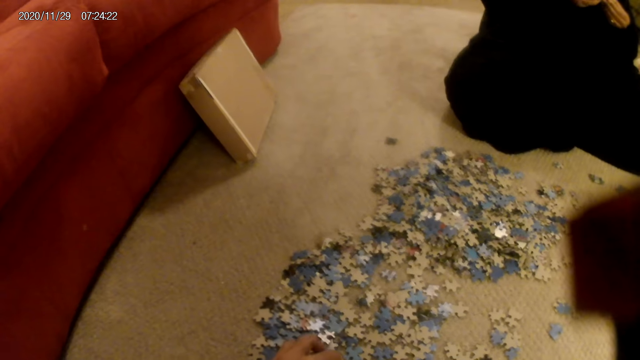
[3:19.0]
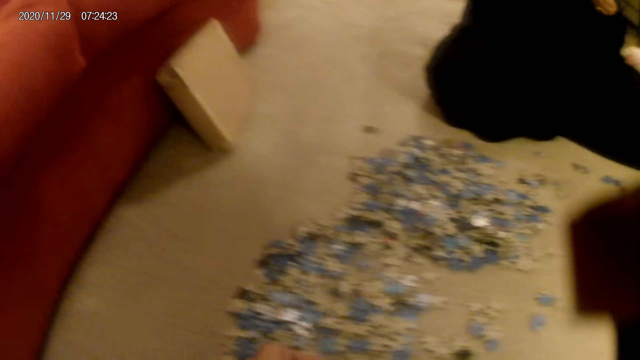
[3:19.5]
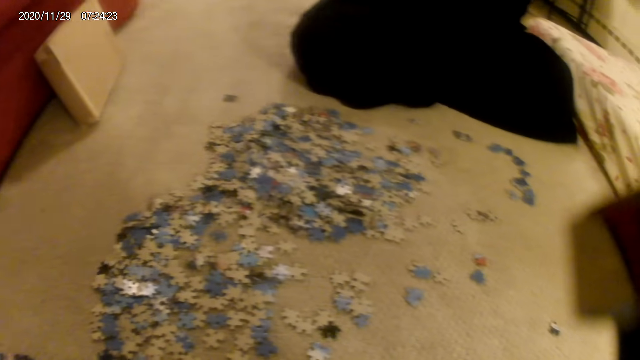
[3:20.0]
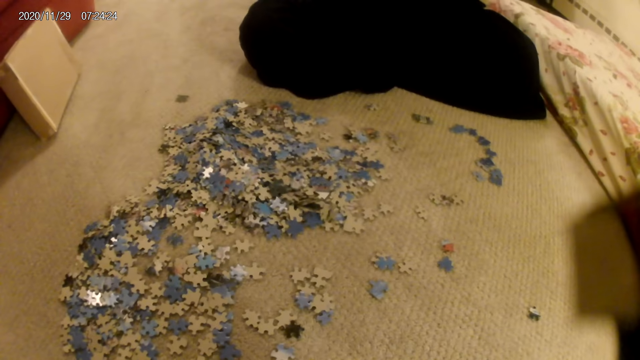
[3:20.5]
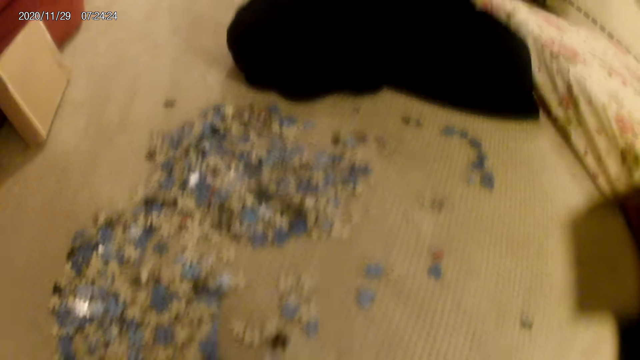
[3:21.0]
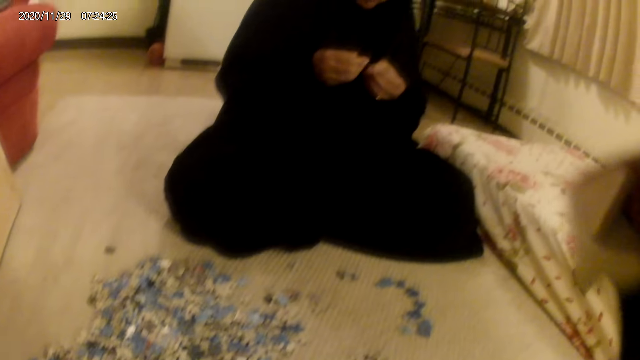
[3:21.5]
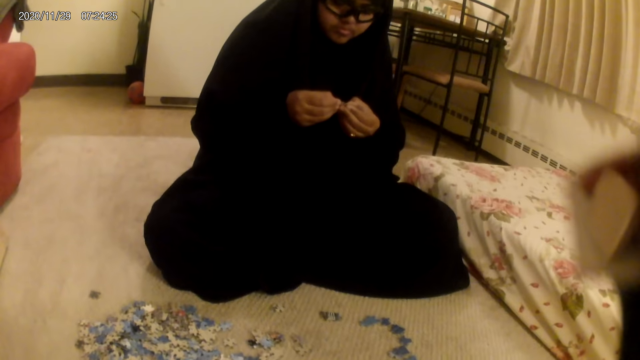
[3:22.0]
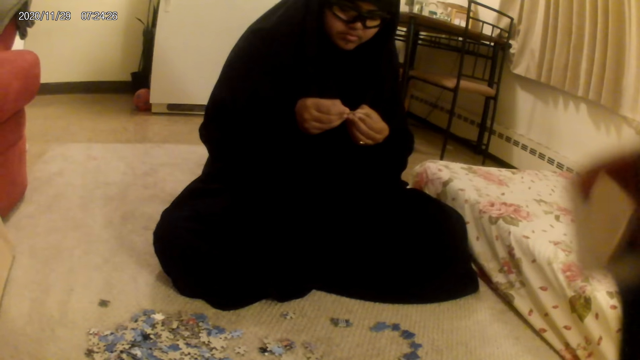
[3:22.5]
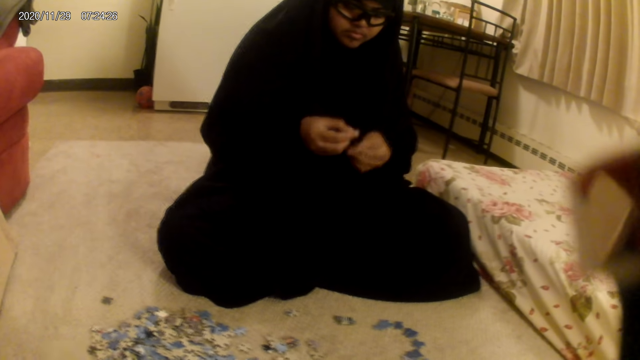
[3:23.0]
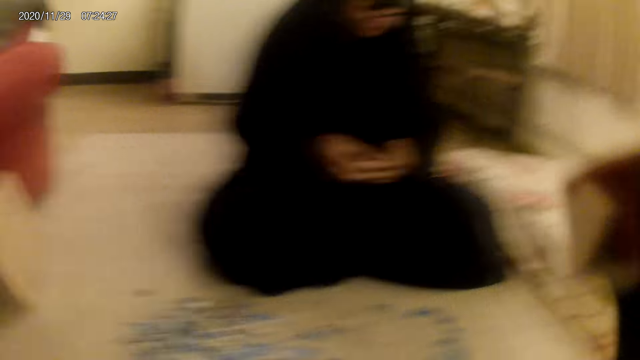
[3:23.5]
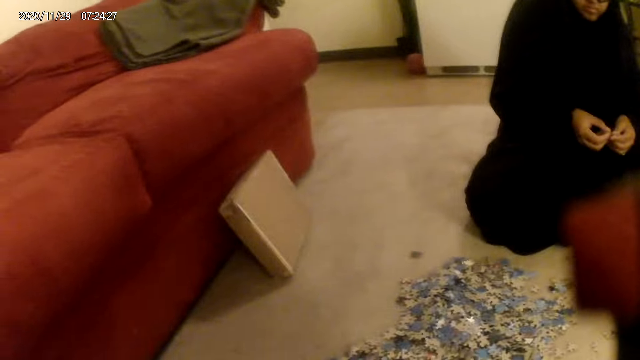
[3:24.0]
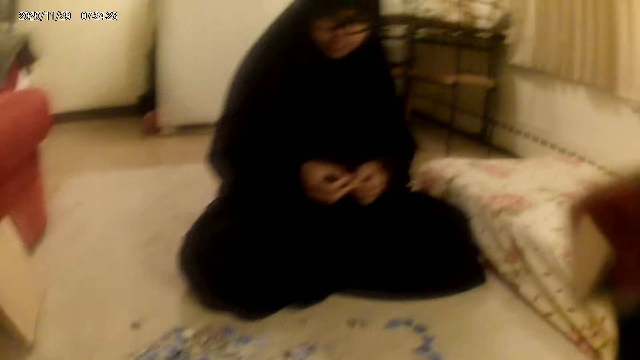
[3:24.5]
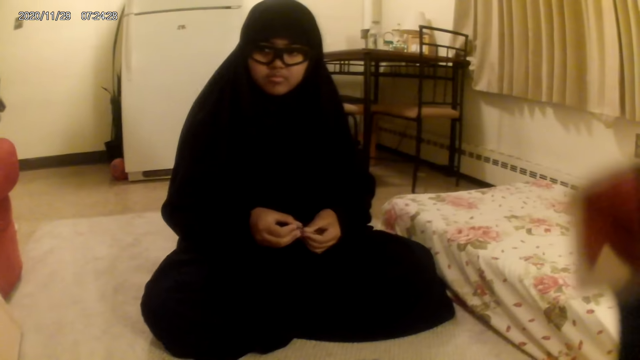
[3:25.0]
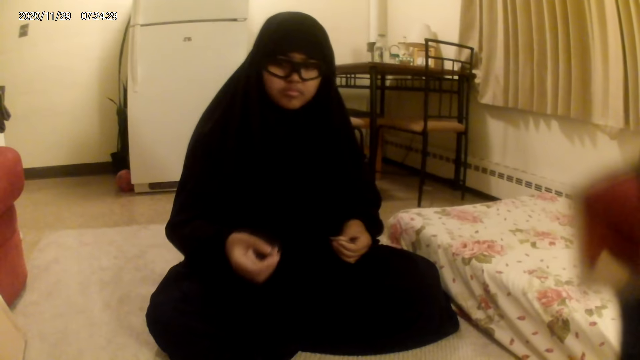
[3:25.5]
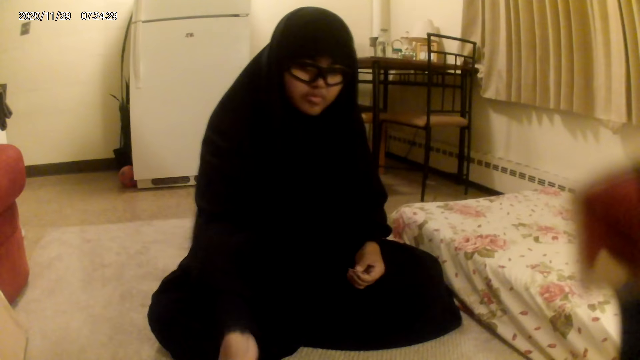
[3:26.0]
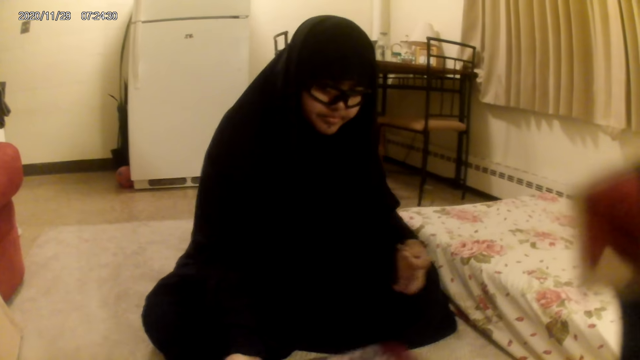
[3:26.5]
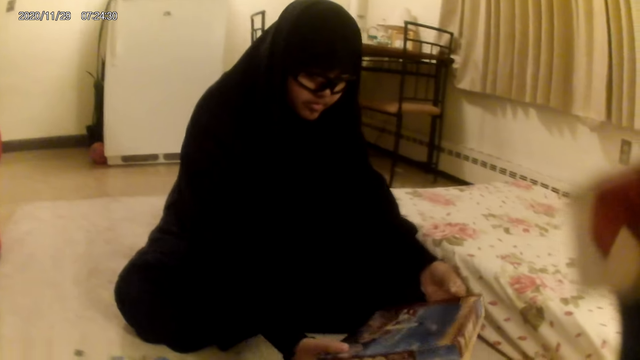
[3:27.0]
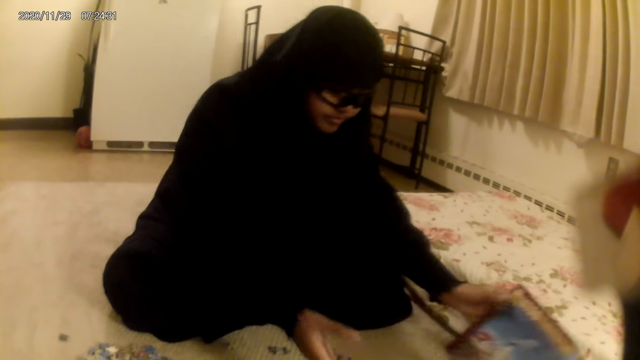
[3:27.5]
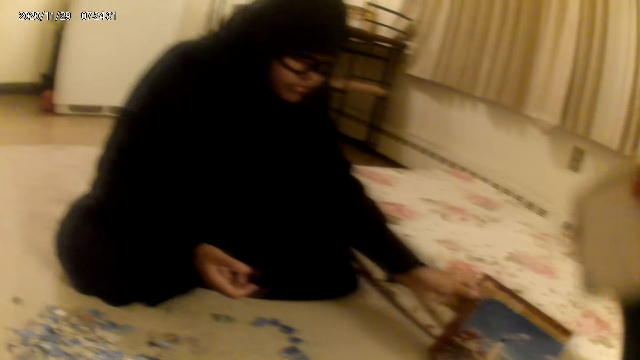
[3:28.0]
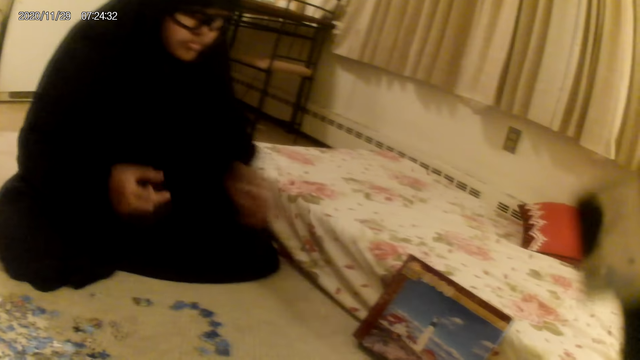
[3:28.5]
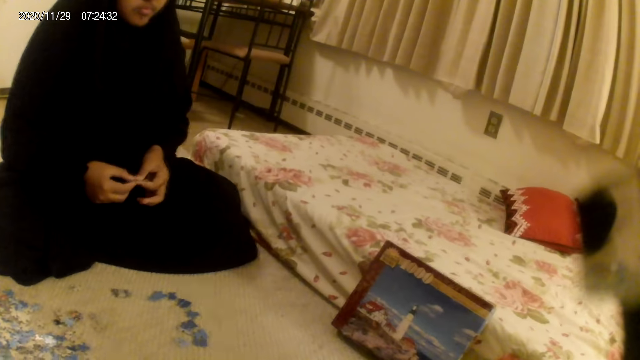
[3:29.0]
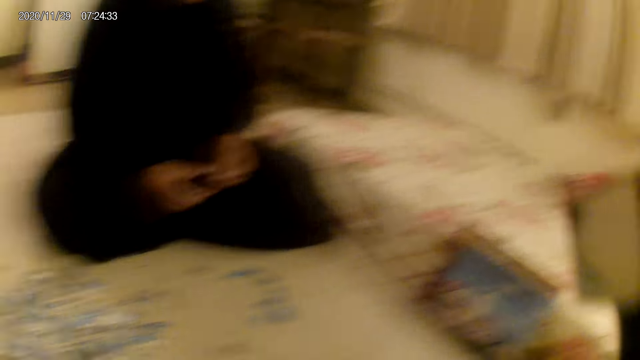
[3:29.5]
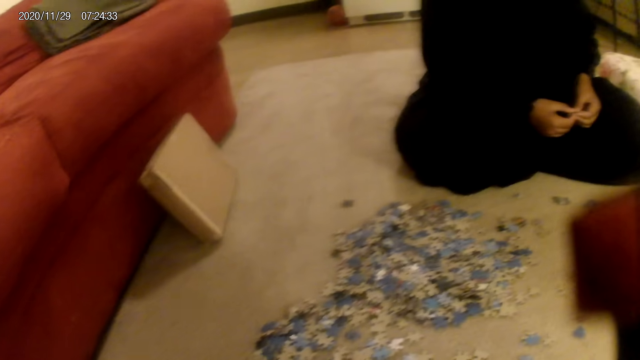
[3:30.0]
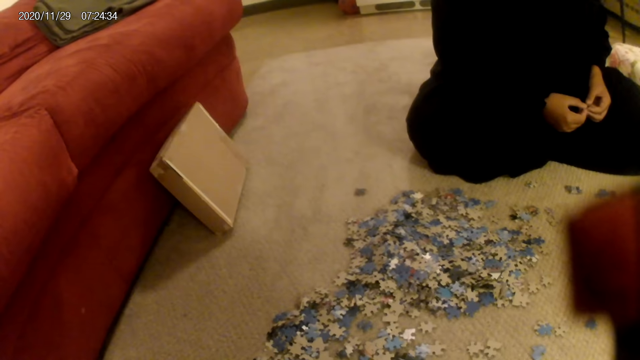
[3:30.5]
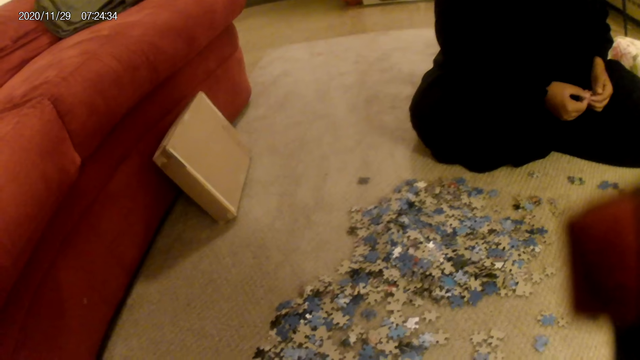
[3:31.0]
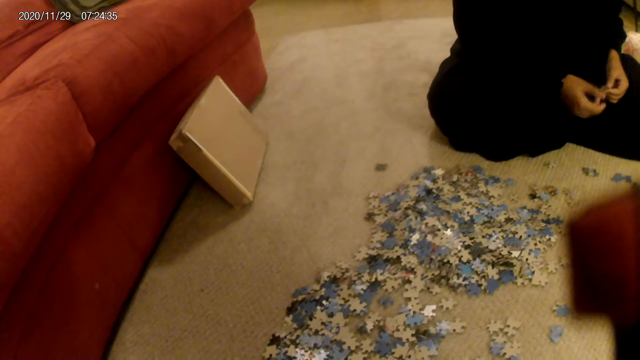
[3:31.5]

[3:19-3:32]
The camera wearer looks around. A woman holds a card on the hand. The camera wearer picks the card on the floor and looks around. The woman moves the card on the floor and moves a box on the floor. The woman puts the box against the bed. The camera wearer does something.

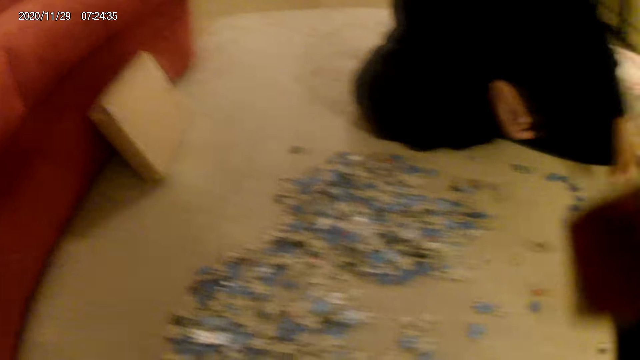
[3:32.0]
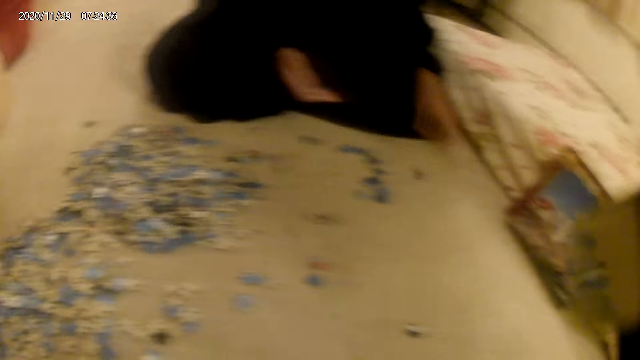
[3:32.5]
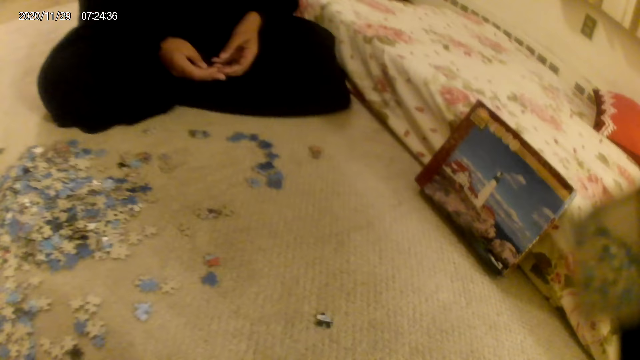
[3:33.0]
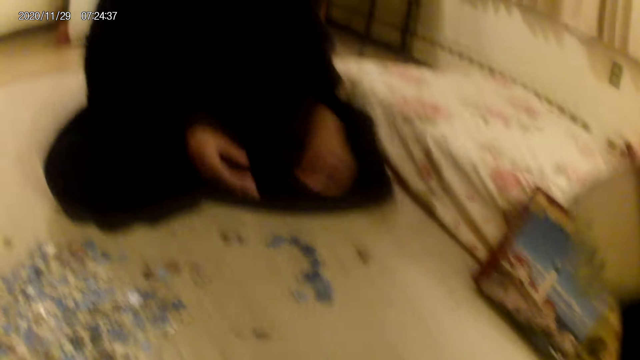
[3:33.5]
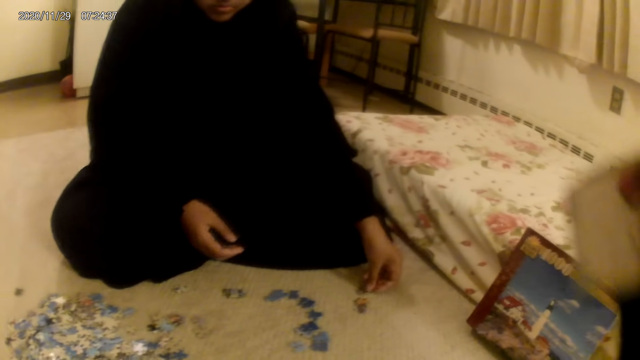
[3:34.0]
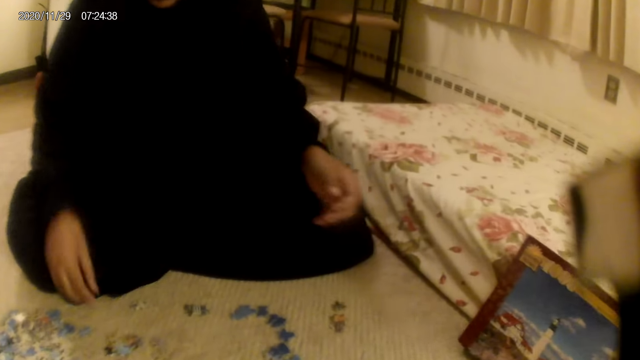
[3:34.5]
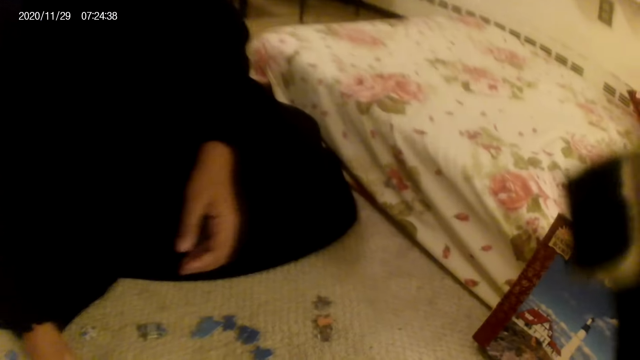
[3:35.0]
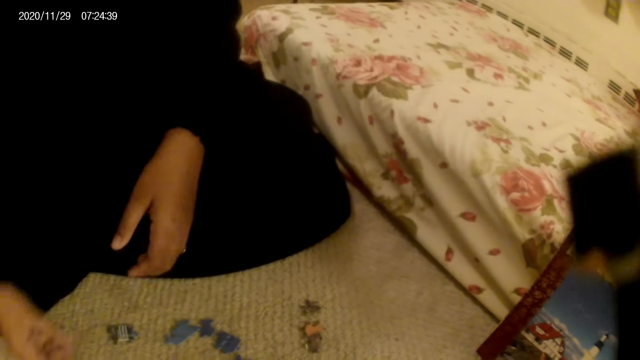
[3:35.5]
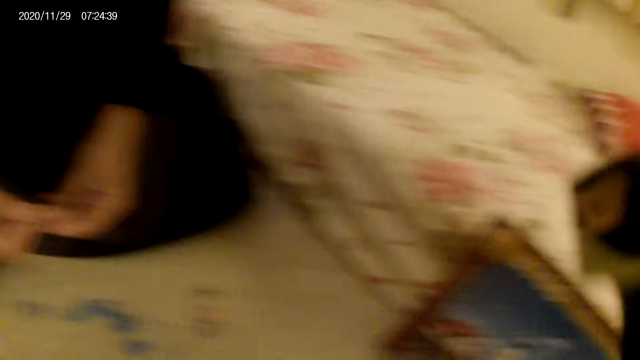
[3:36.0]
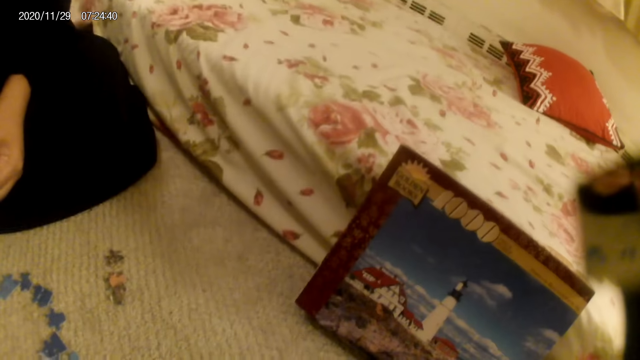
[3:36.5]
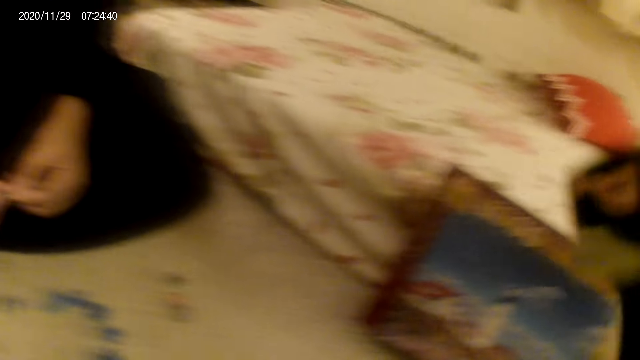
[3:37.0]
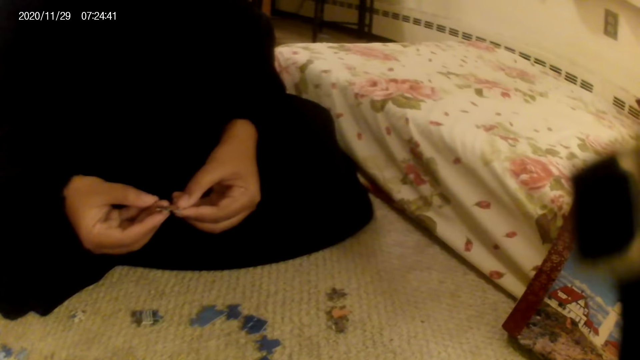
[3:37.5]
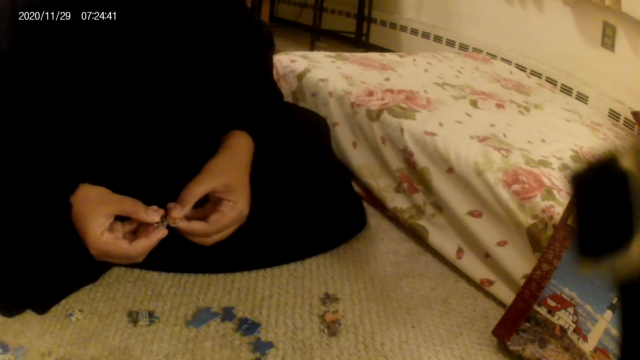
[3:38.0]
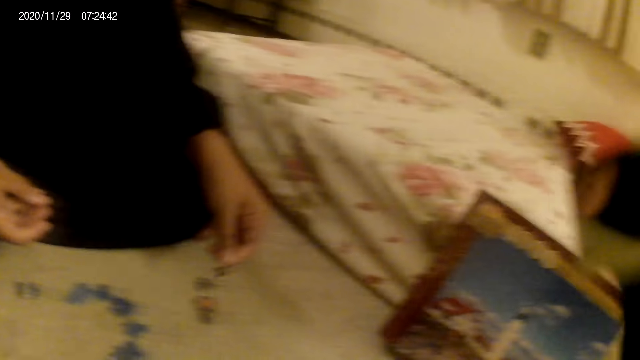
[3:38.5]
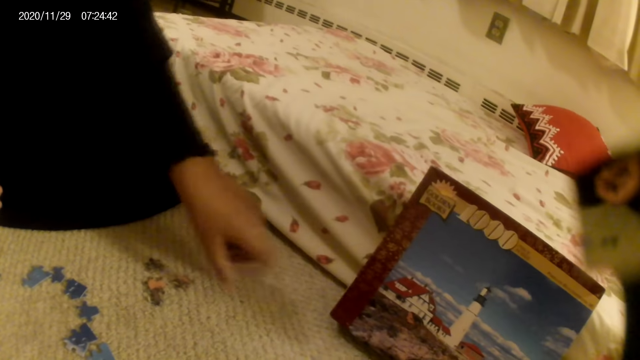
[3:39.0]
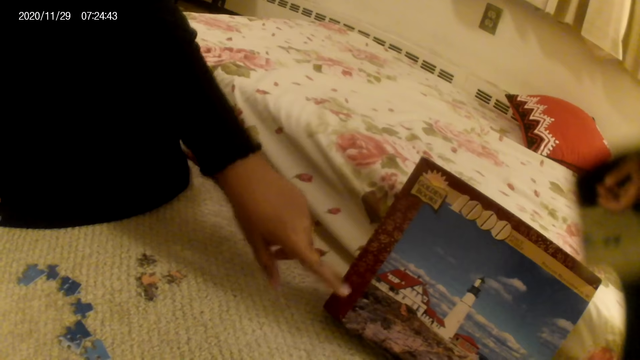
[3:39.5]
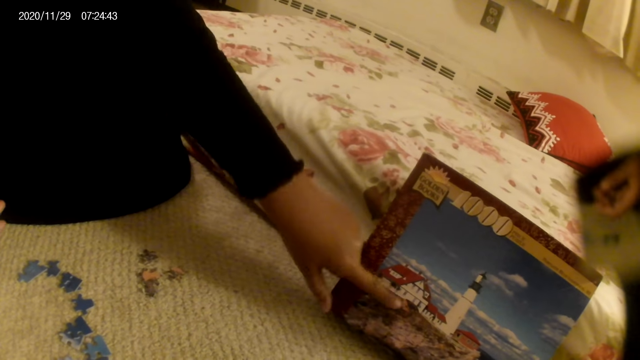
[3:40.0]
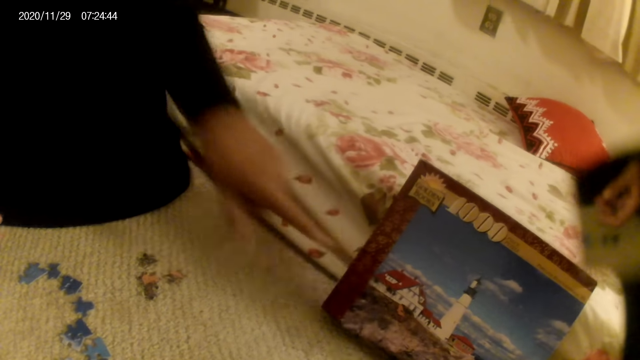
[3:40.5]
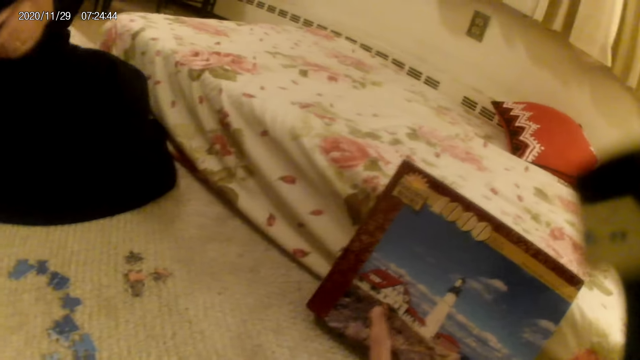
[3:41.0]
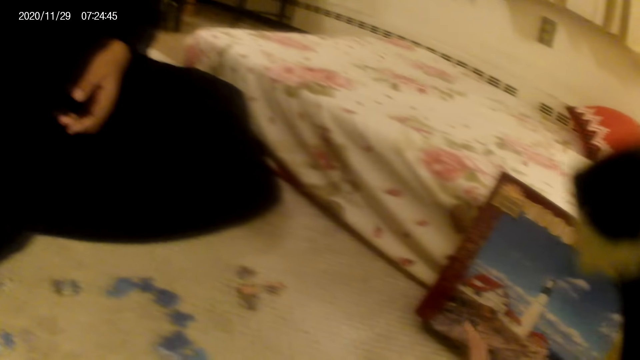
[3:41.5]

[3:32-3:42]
A woman moves a card on the floor. The woman moves the card on the floor again. The woman picks the card from the floor, points at something and does something.
